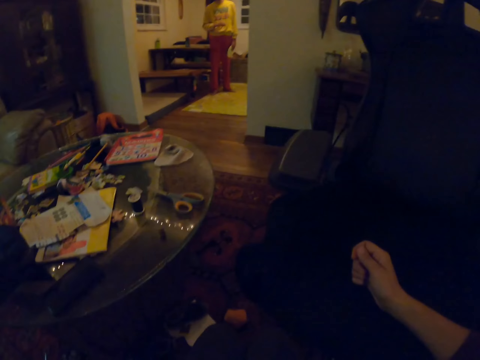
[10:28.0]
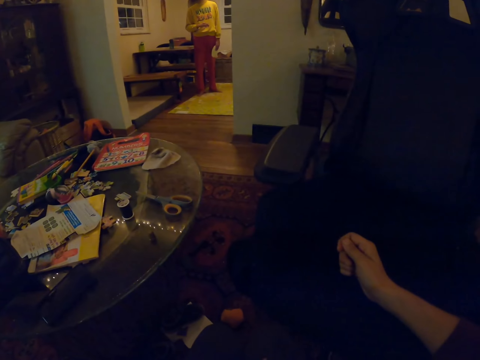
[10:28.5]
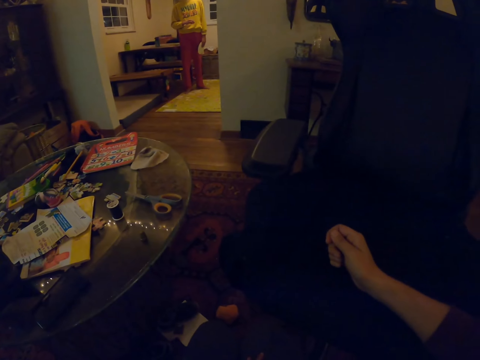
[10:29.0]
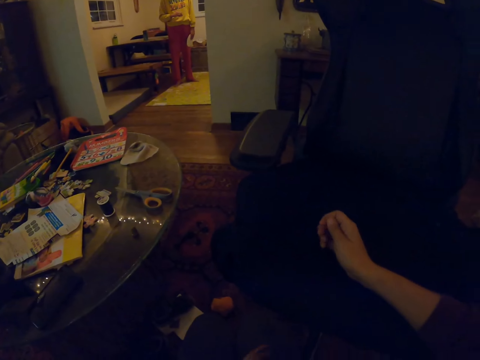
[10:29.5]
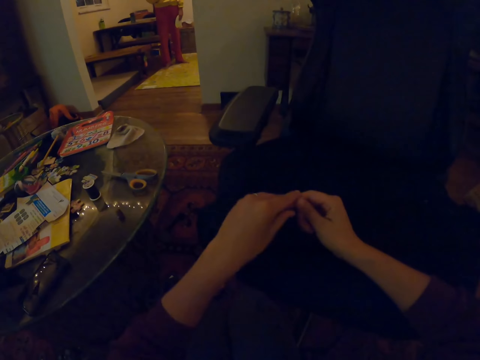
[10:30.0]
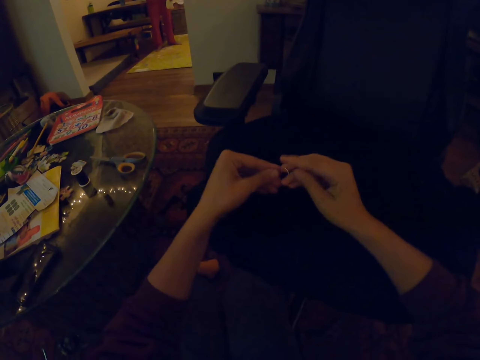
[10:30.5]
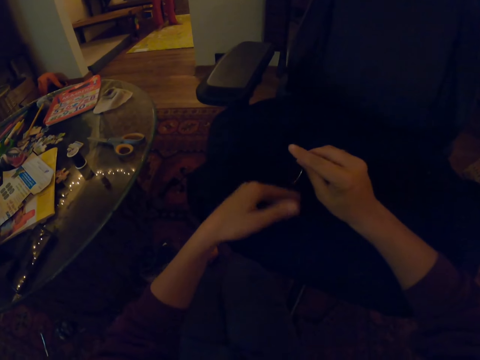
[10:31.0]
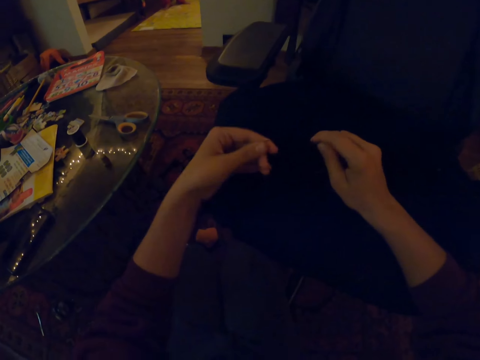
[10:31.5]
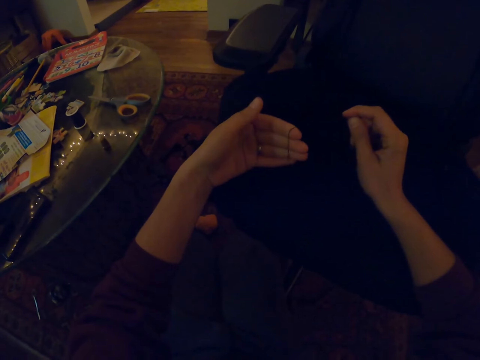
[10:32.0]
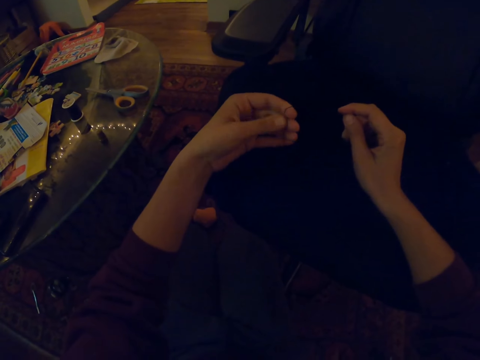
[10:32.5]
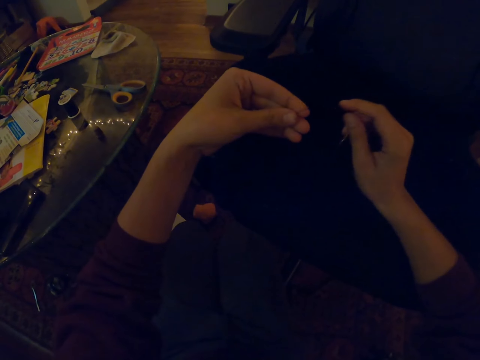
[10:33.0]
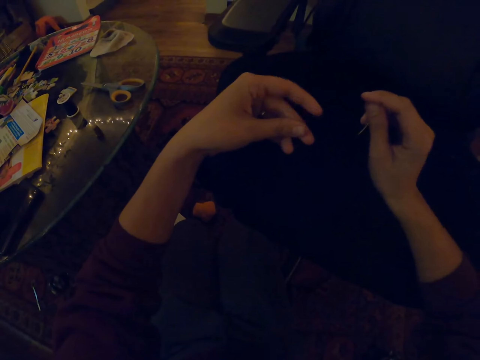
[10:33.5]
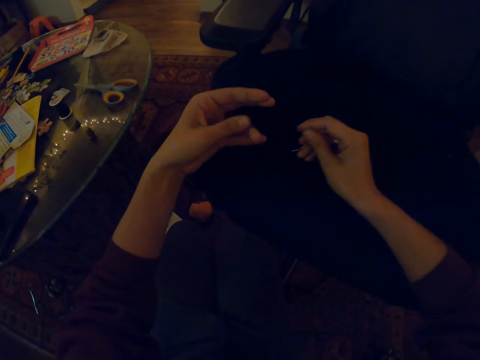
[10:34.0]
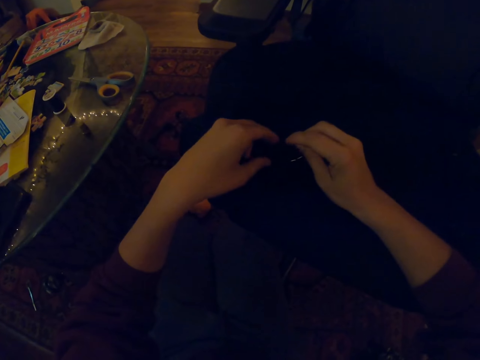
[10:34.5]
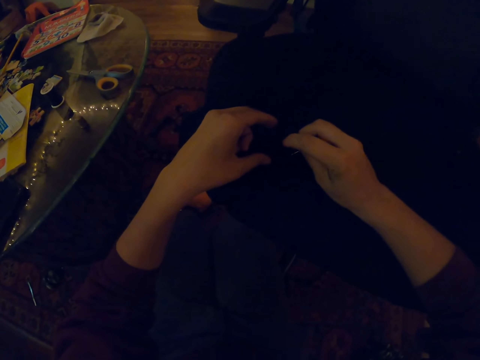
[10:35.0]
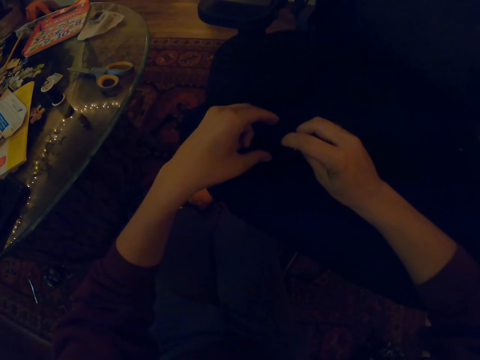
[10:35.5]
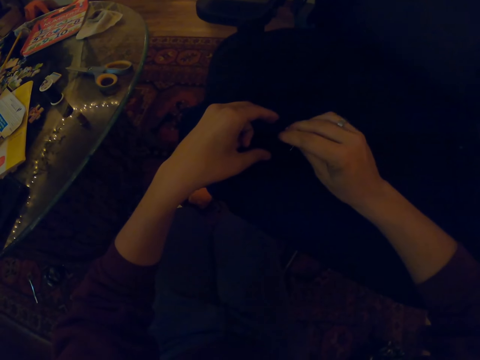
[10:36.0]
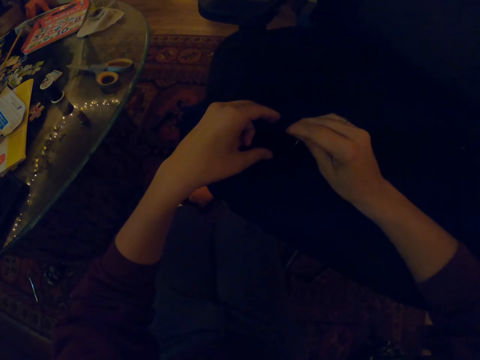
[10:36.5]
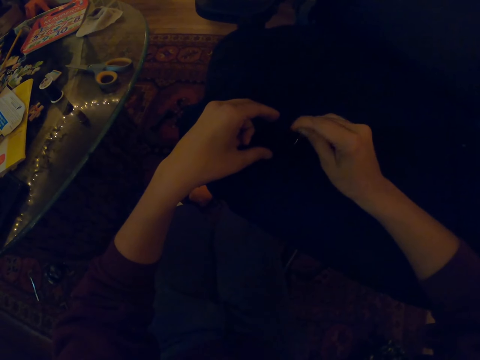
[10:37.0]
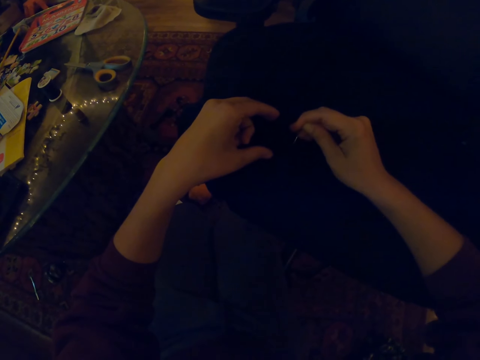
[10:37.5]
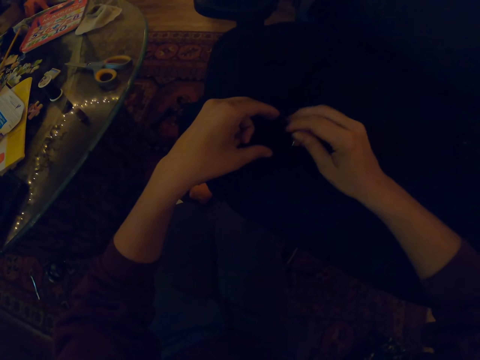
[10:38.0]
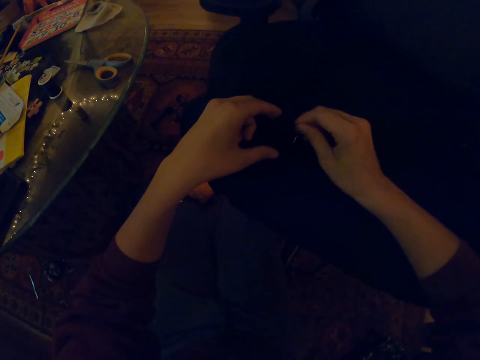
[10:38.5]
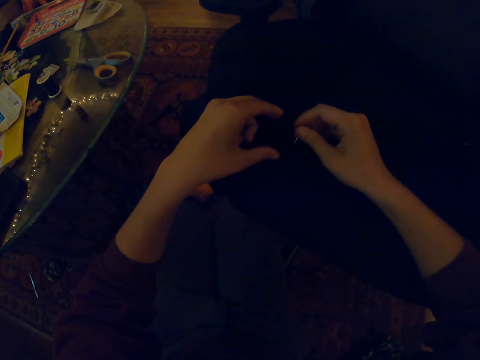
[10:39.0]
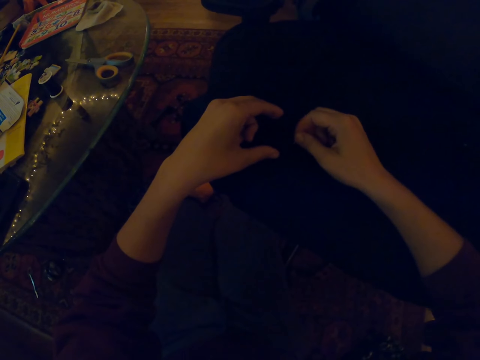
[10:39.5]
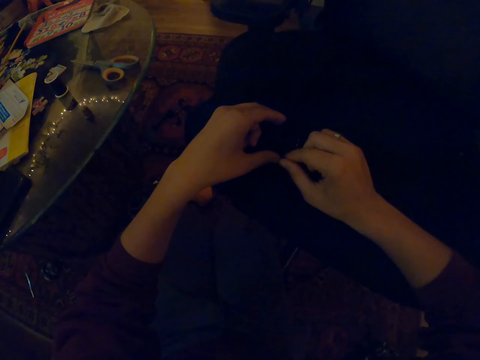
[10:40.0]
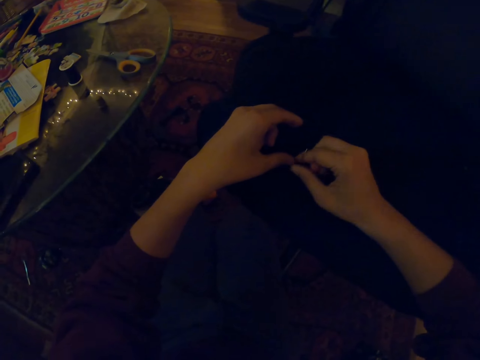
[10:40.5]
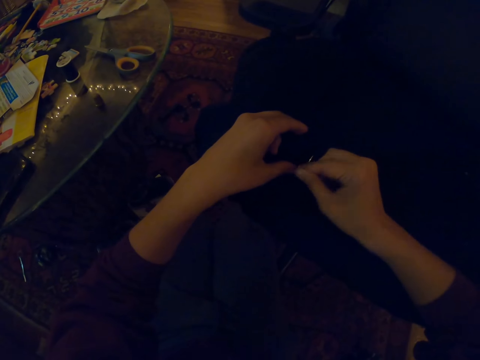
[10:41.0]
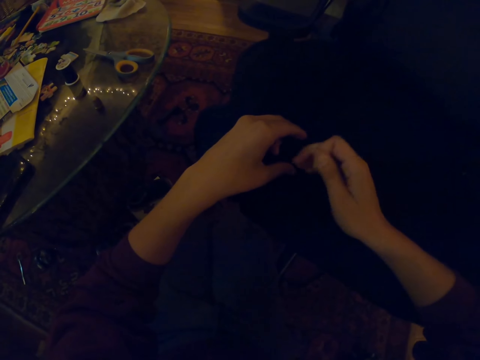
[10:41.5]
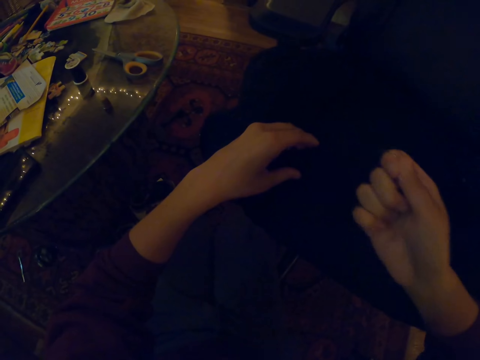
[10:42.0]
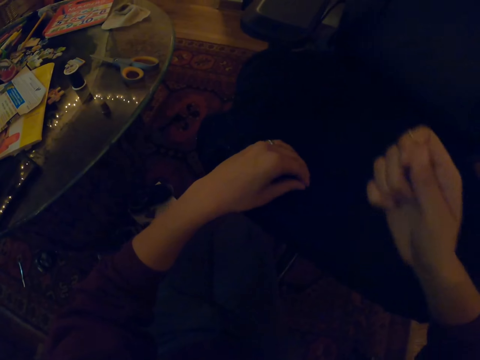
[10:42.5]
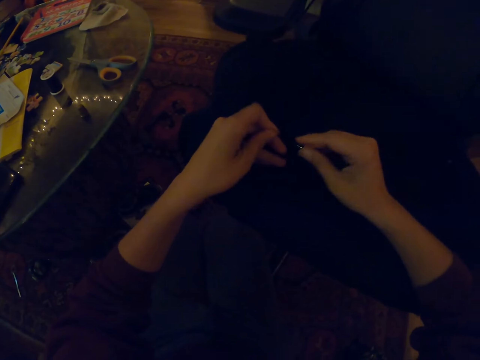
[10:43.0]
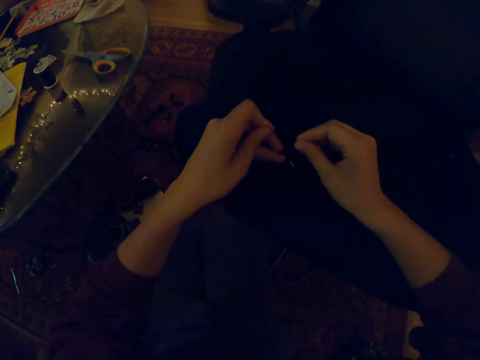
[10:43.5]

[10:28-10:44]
The camera wearer stops sewing. They sew a chair.

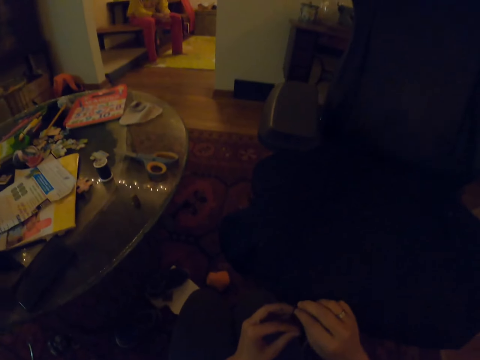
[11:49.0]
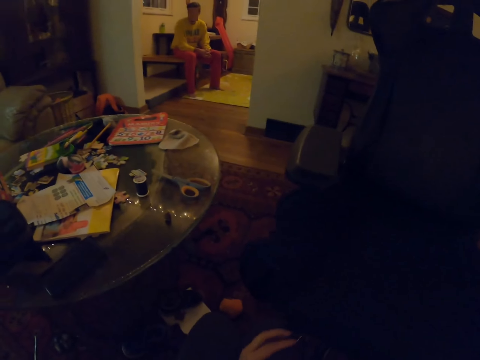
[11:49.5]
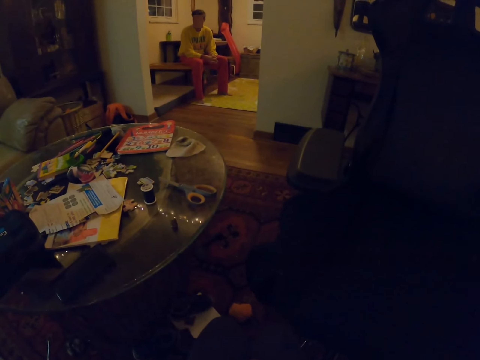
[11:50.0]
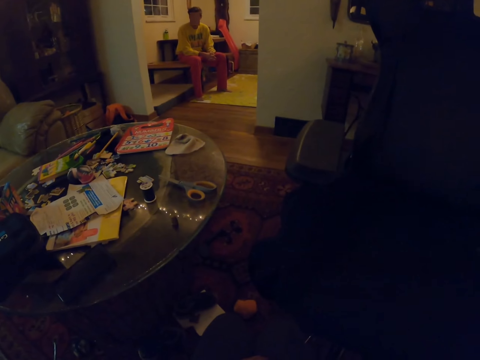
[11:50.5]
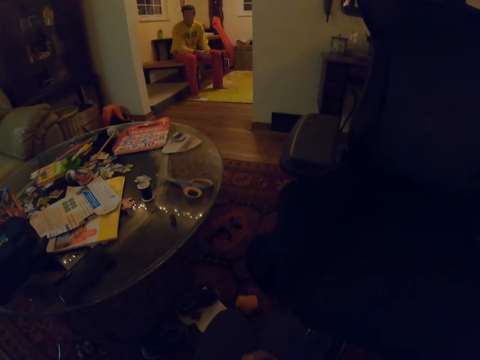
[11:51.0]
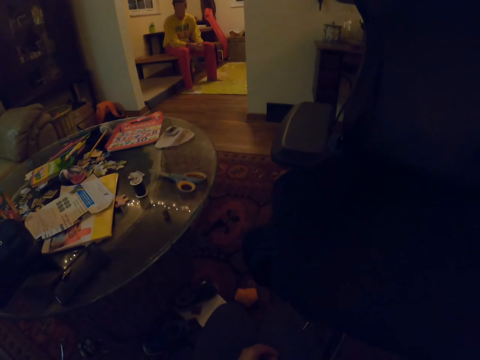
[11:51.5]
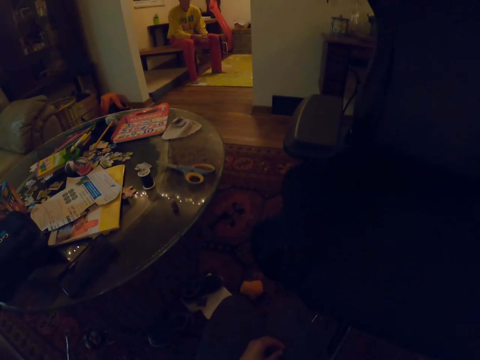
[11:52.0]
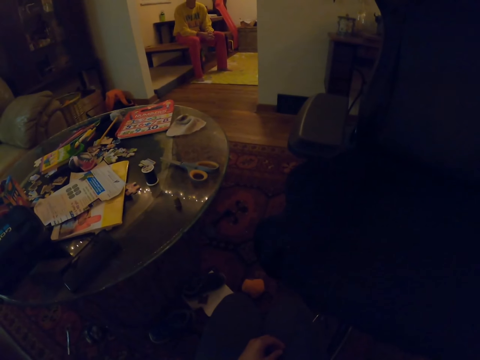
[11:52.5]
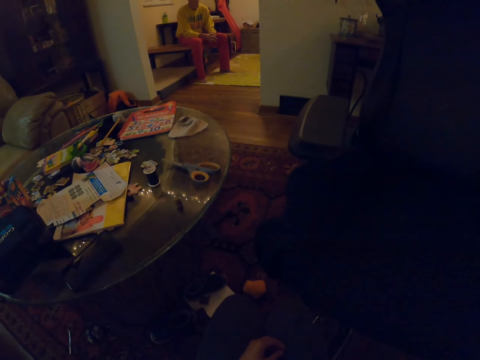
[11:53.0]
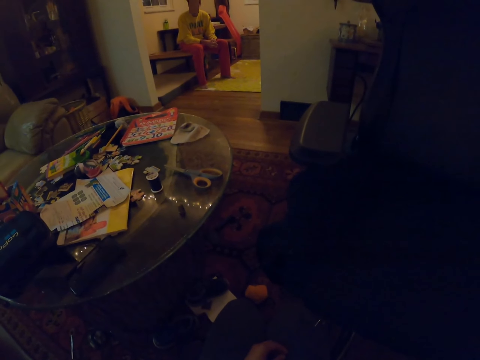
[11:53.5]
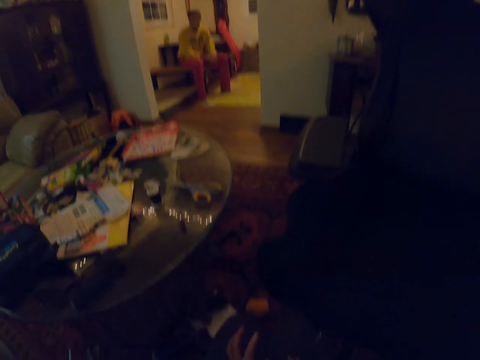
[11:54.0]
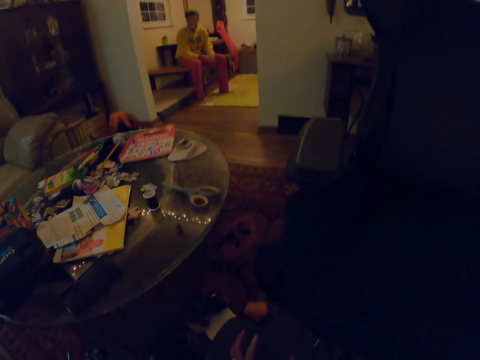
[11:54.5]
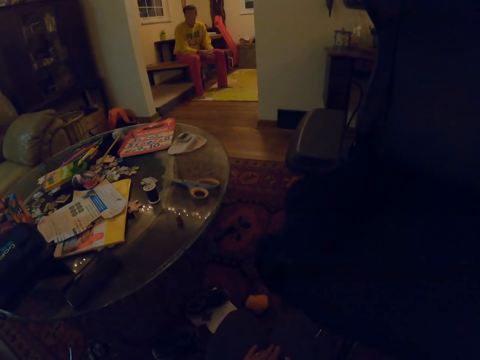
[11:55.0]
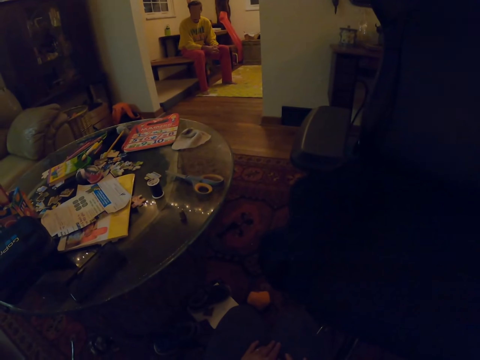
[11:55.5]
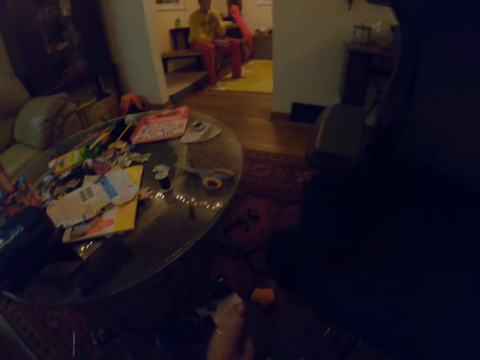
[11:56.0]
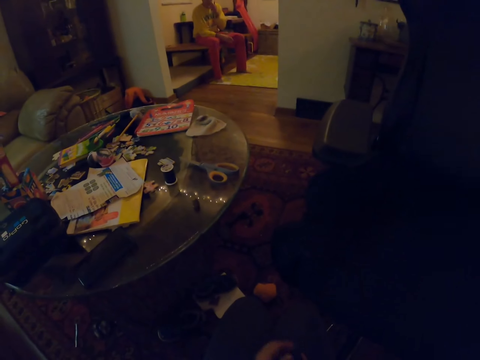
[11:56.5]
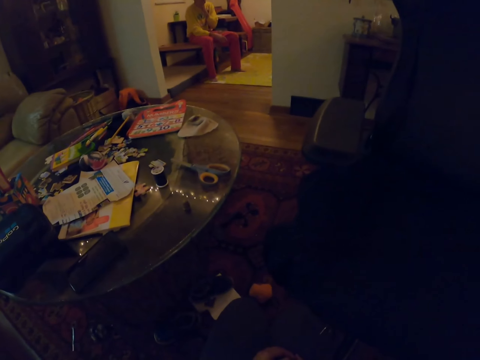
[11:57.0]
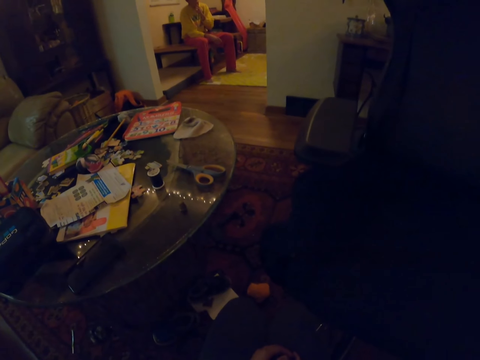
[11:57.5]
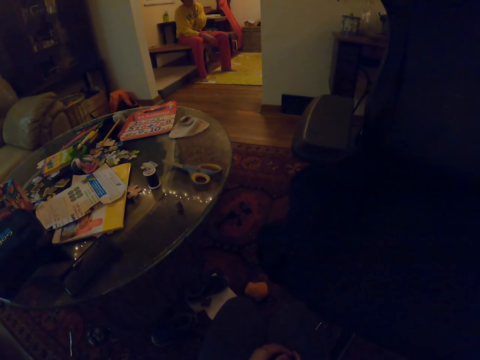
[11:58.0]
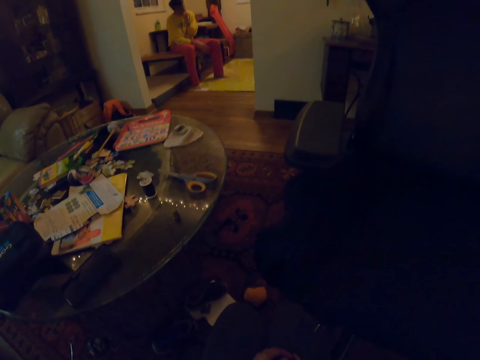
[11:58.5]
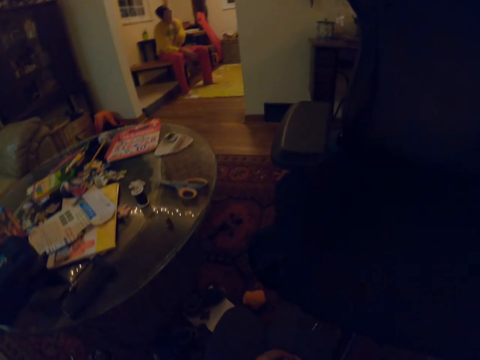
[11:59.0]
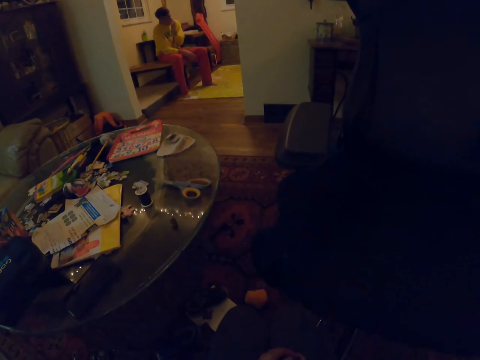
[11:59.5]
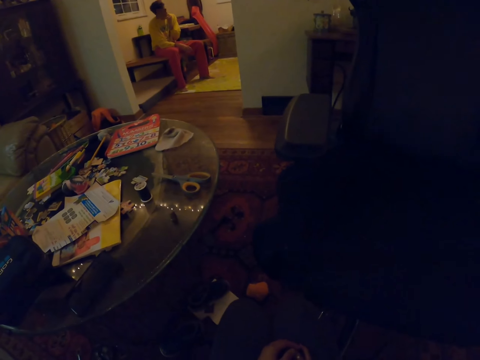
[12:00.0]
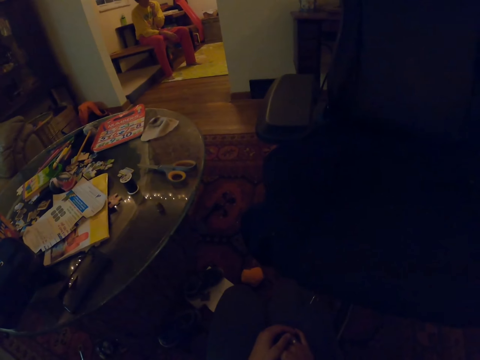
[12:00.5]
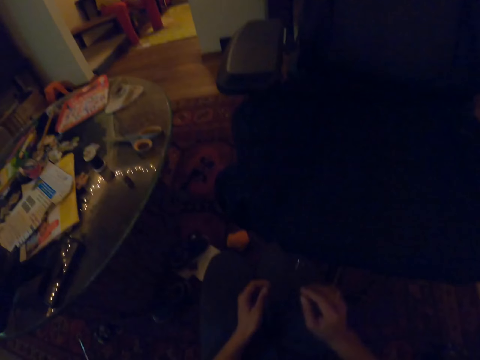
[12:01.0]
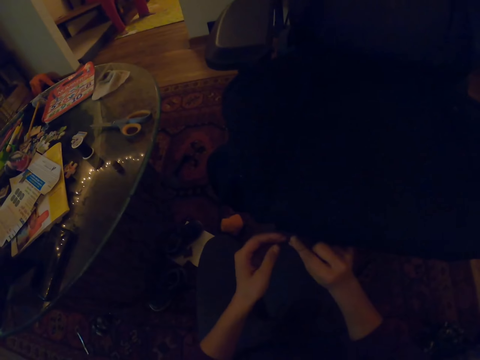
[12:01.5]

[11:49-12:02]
The camera wearer looks at a man. They raise a hand.
